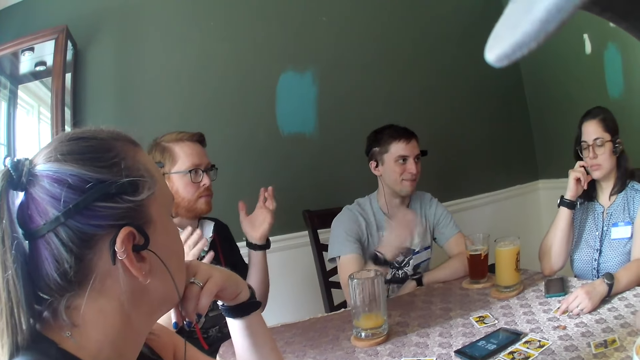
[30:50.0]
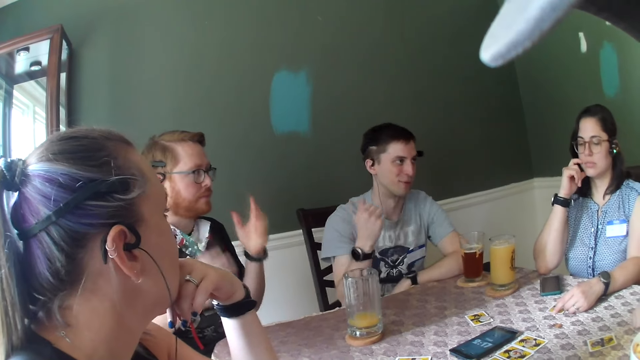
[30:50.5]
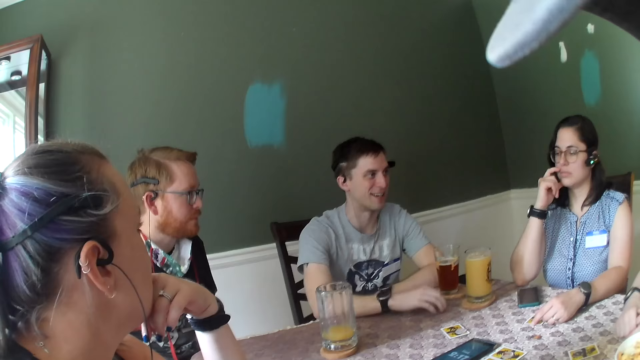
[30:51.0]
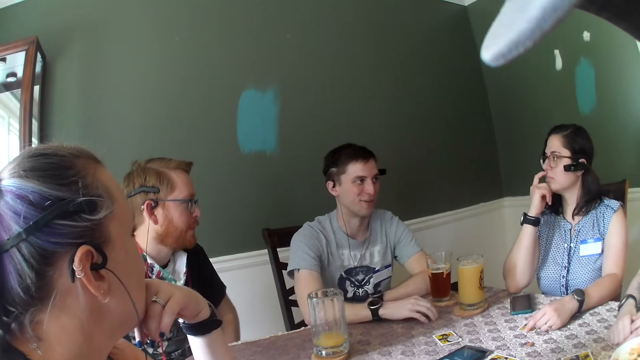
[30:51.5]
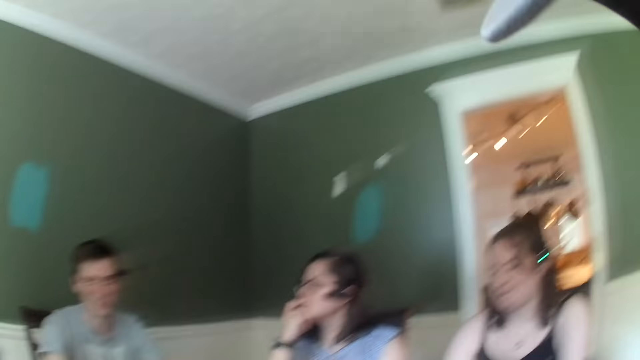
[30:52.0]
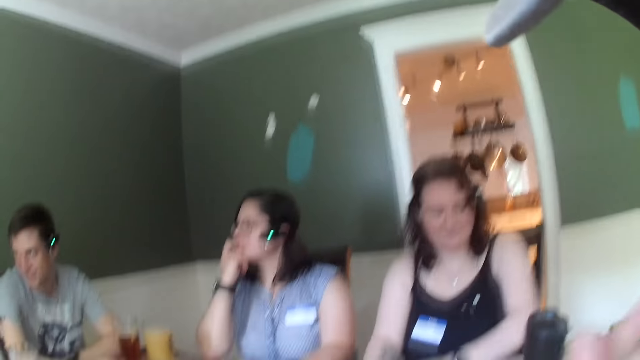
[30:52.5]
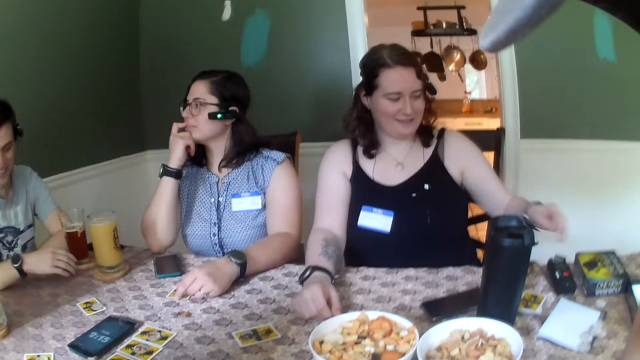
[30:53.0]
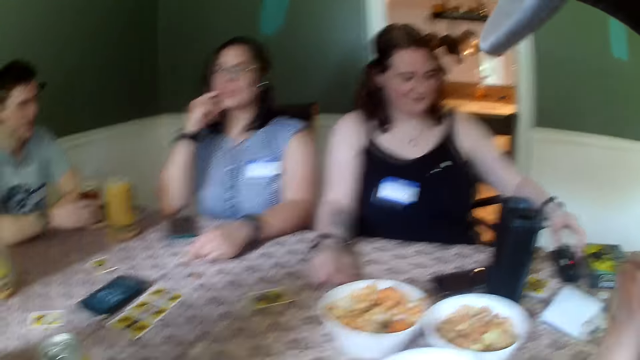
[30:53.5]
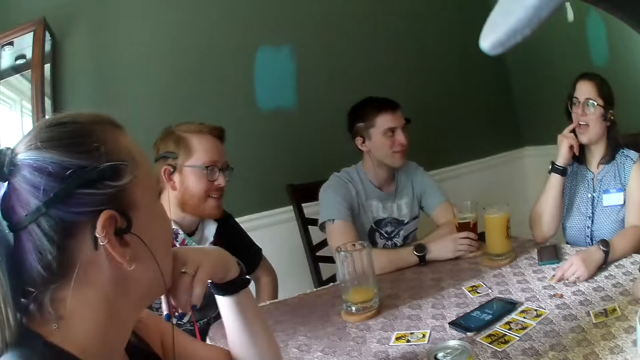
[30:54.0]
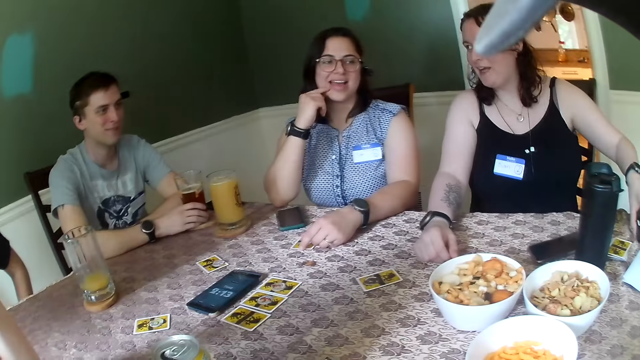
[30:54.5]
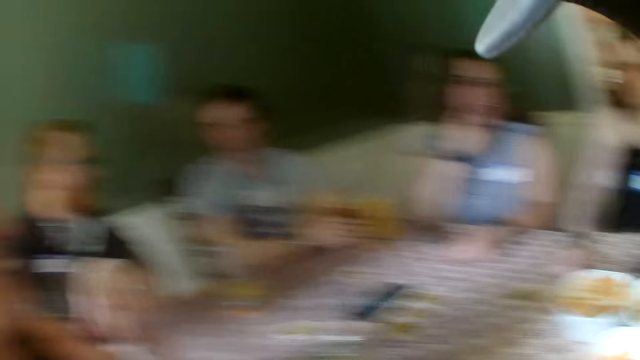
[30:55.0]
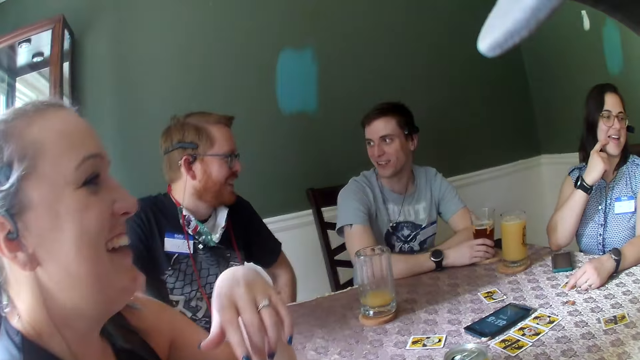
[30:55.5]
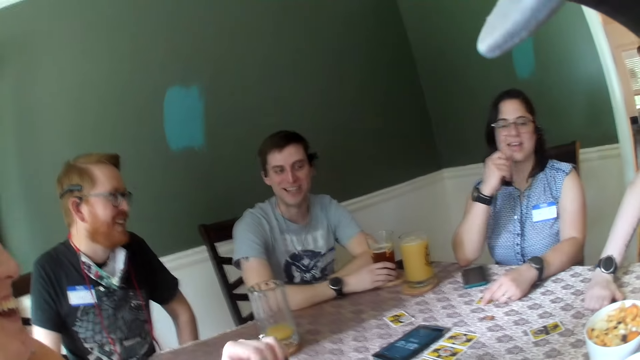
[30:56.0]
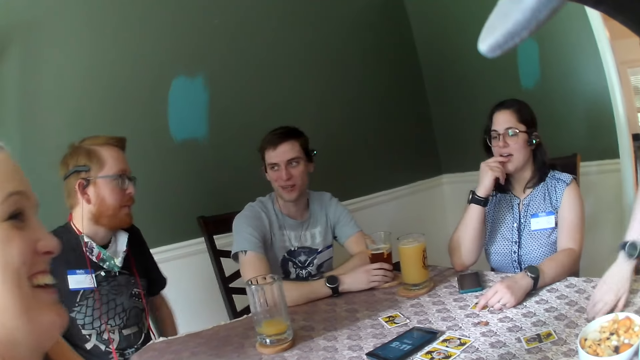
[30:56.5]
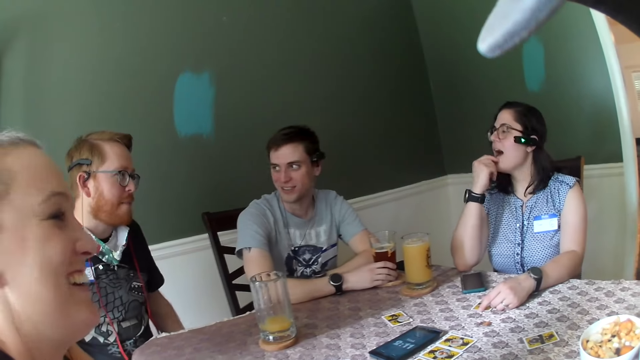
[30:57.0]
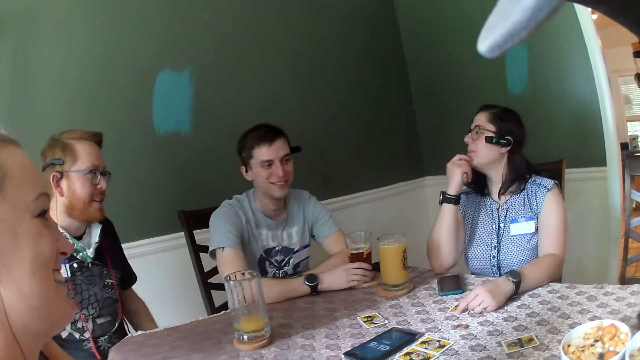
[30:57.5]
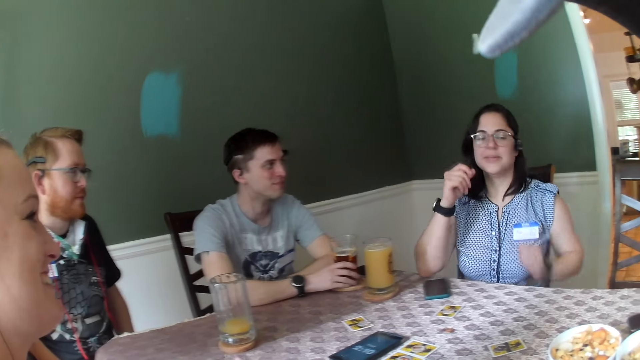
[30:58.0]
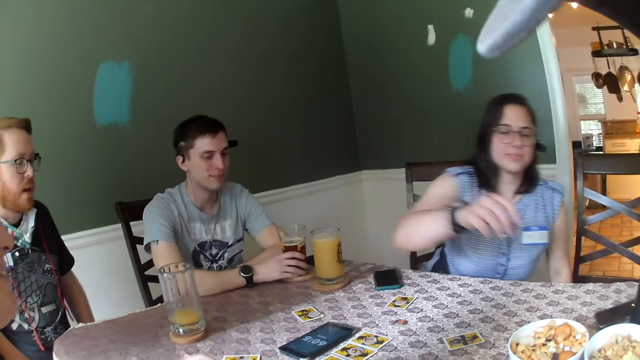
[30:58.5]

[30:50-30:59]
A woman picks up a talkie on the table with her left hand. The woman stands from a chair at the table with the talkie in her left hand.

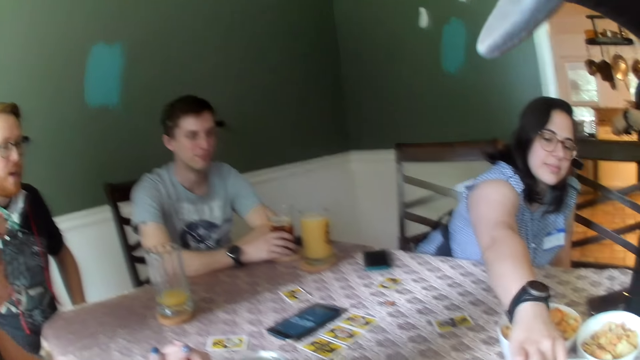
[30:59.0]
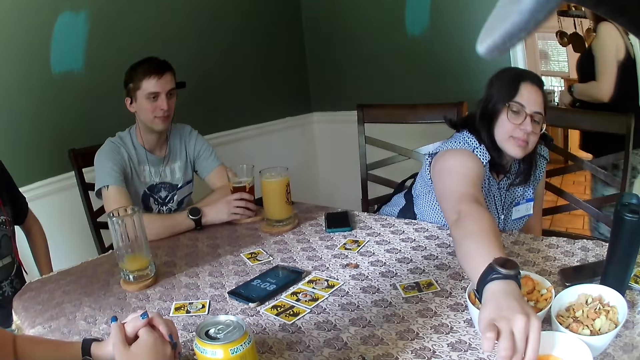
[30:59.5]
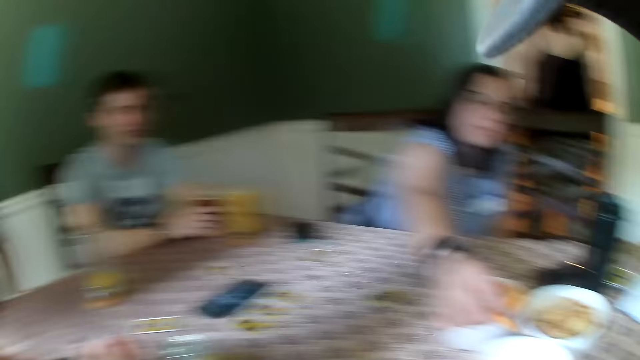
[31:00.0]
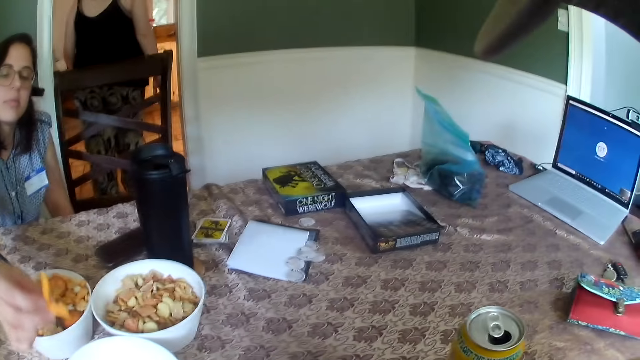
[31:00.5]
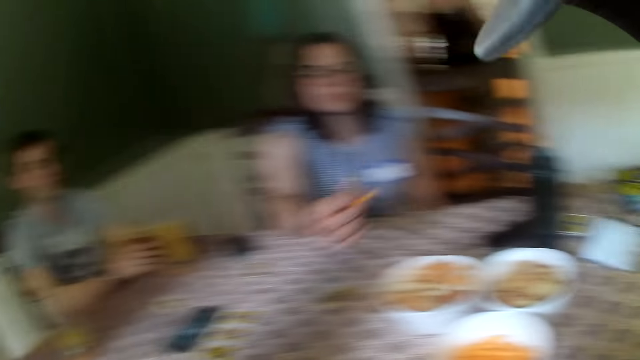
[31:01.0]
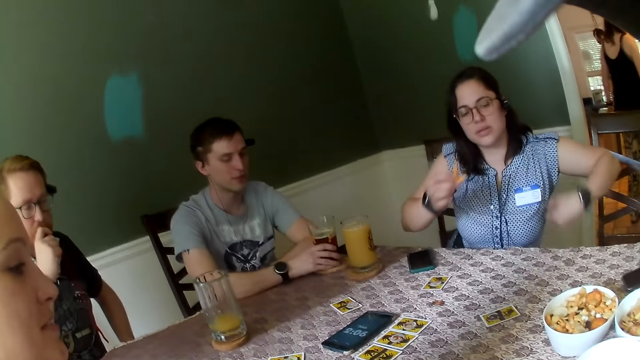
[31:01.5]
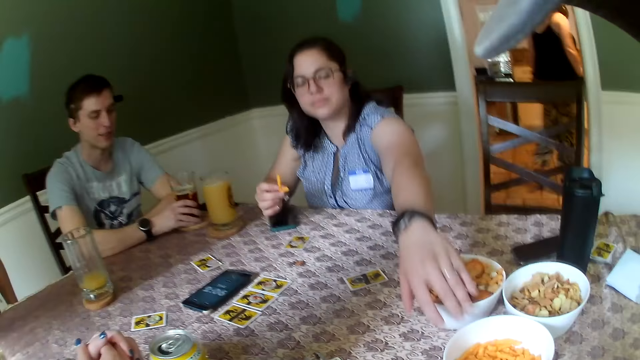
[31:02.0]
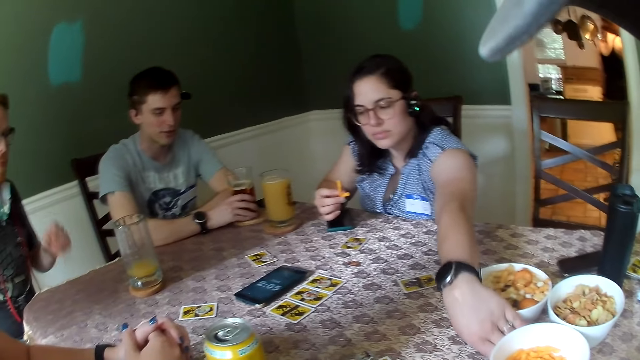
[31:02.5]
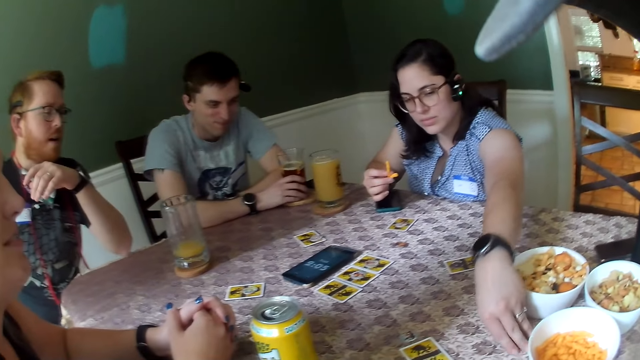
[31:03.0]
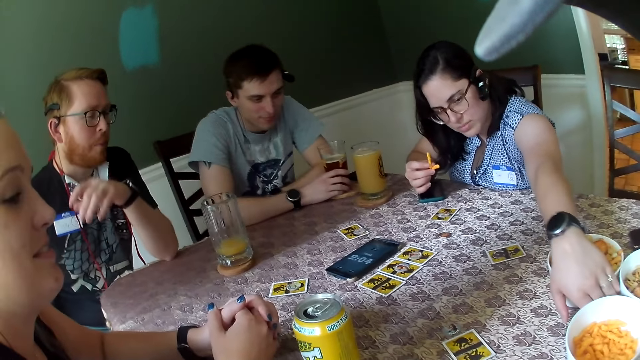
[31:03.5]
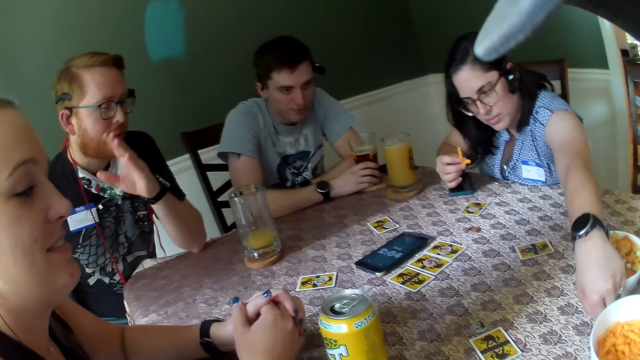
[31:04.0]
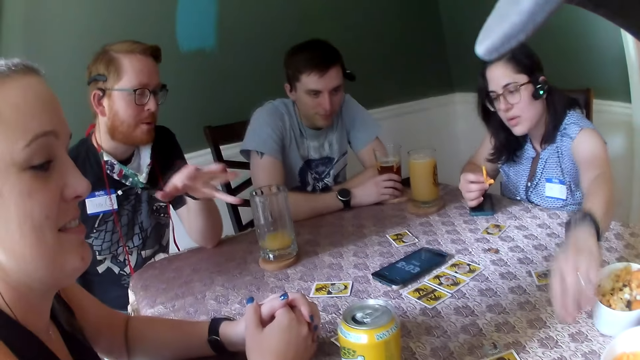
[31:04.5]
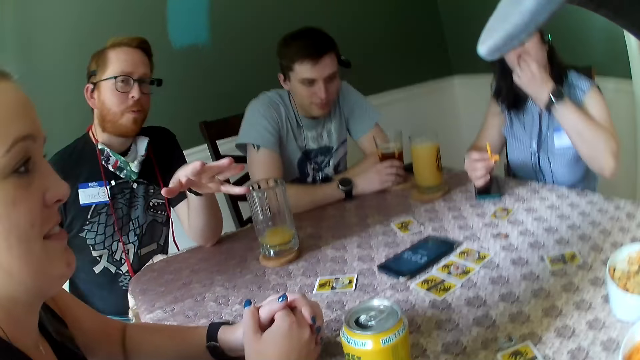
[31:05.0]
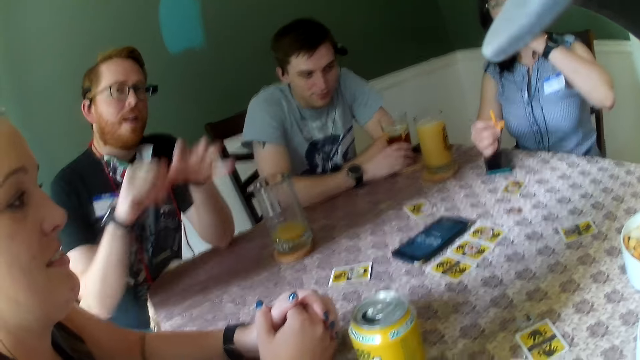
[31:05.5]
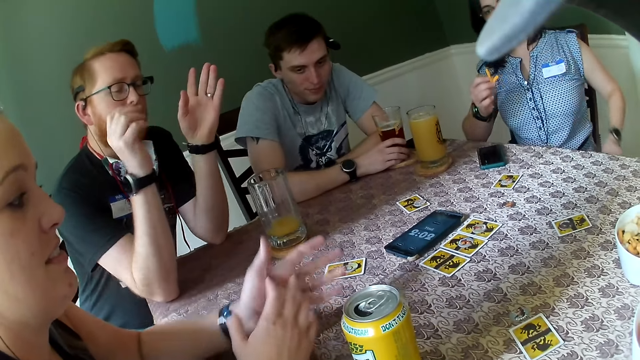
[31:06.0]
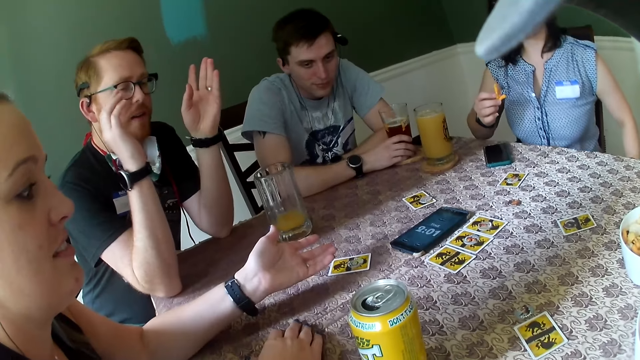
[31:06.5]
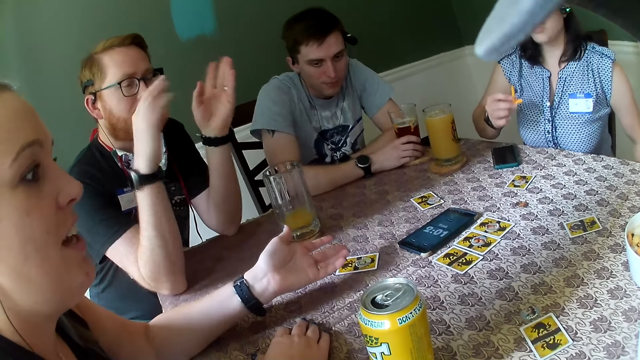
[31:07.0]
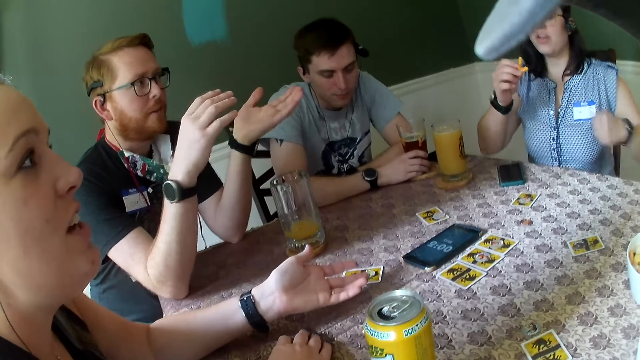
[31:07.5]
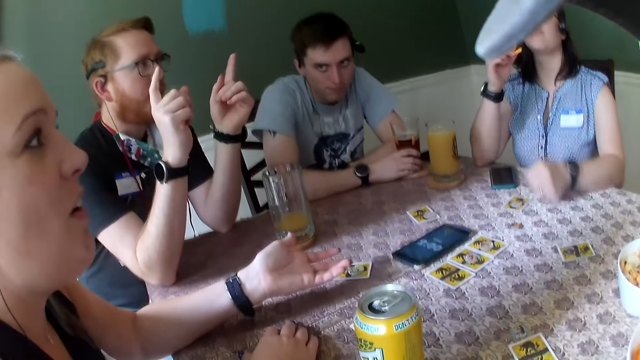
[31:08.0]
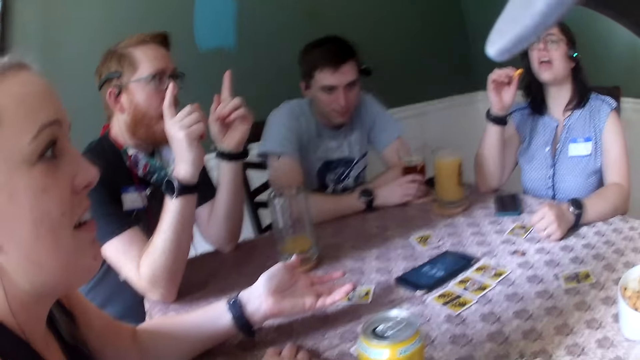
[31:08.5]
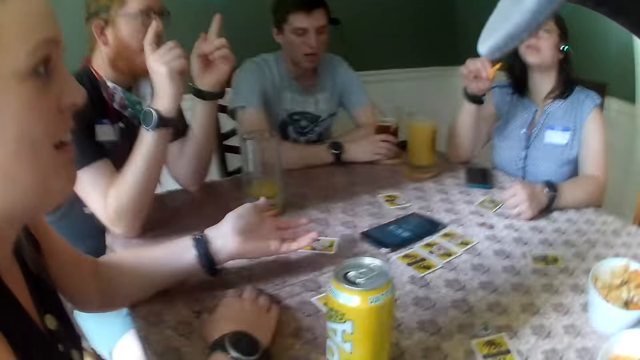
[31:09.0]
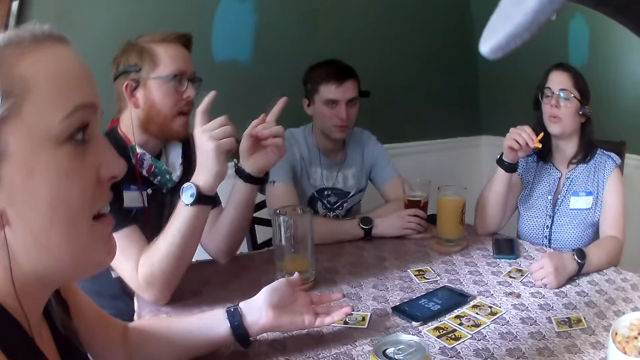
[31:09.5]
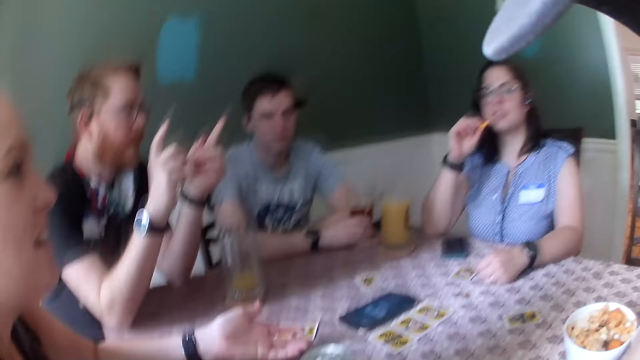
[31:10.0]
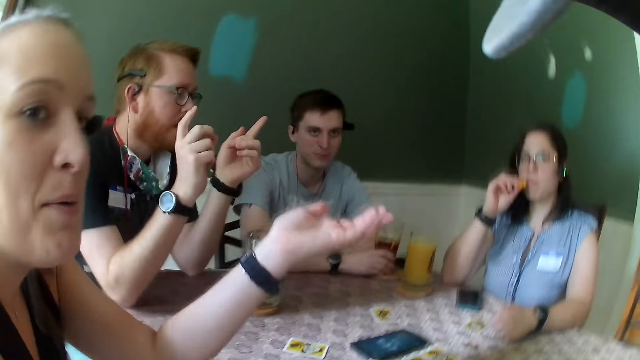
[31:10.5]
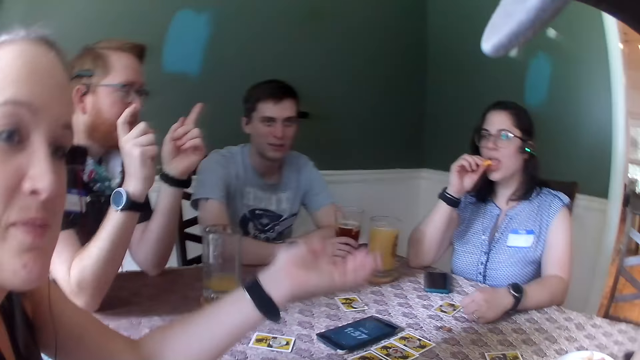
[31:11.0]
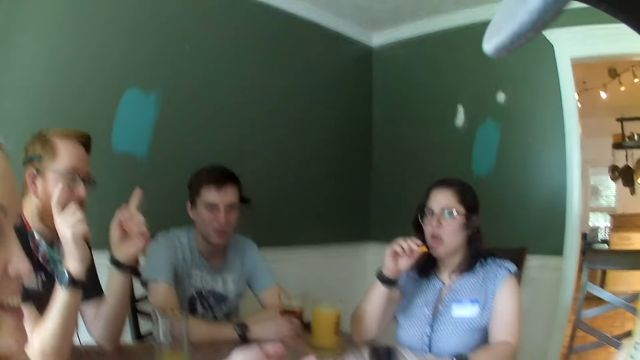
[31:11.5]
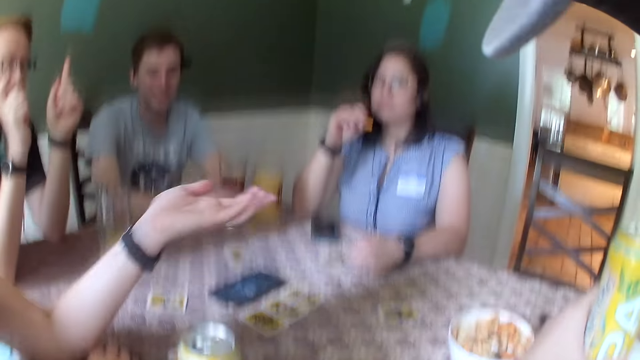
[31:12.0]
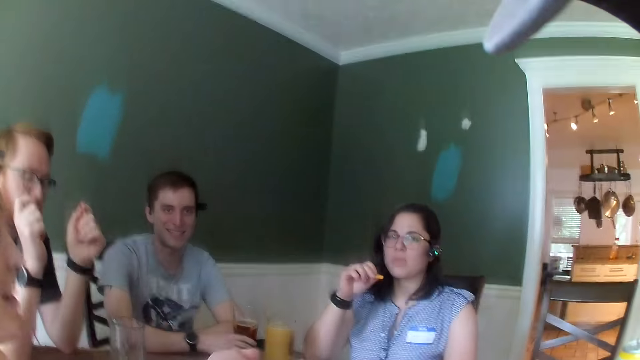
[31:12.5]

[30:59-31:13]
A woman picks up two pieces of cheese balls from the bowl on the table with her right hand. Another woman walks into the kitchen from the table. The first woman picks up a piece of cheese ball from the table with her left hand and eats the piece of cheese ball in her left hand. A man makes a gesture. The first woman eats the piece of cheese ball in her right hand.
